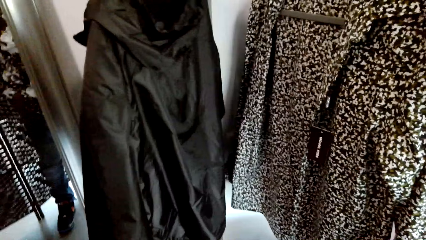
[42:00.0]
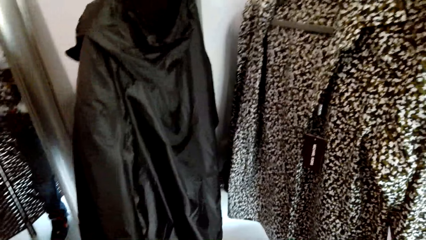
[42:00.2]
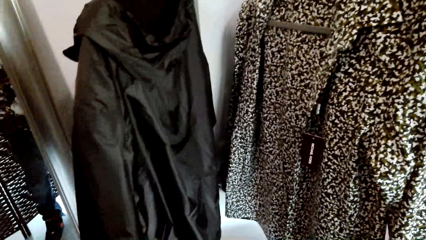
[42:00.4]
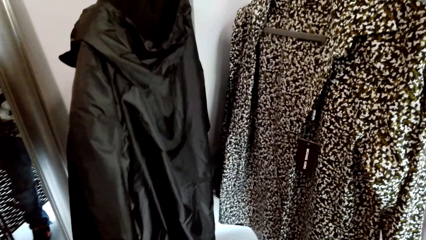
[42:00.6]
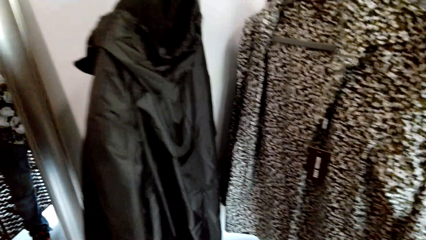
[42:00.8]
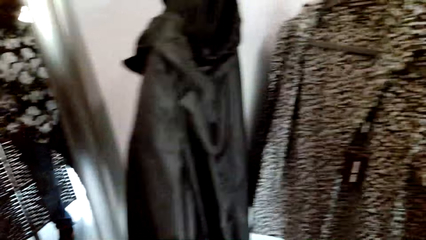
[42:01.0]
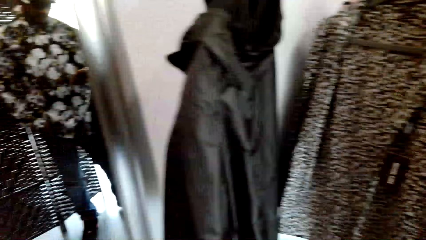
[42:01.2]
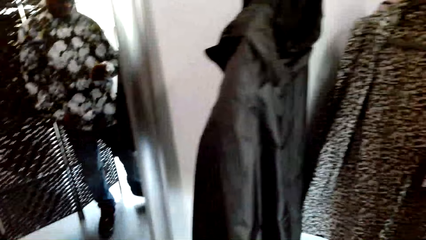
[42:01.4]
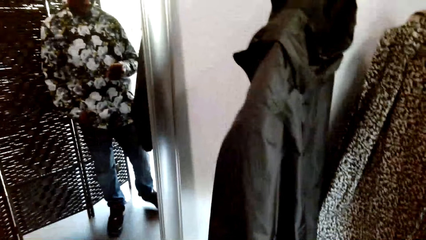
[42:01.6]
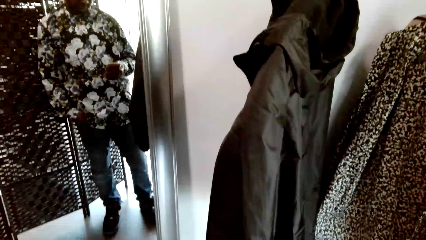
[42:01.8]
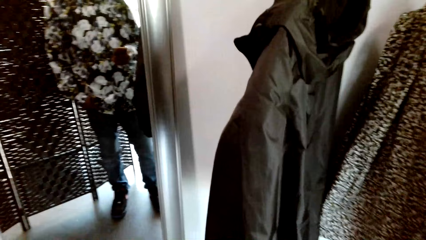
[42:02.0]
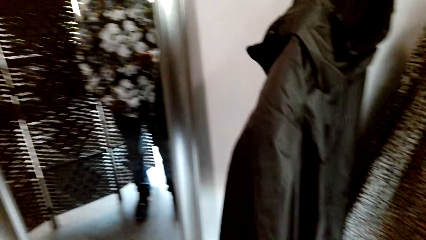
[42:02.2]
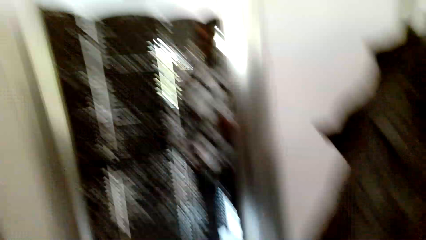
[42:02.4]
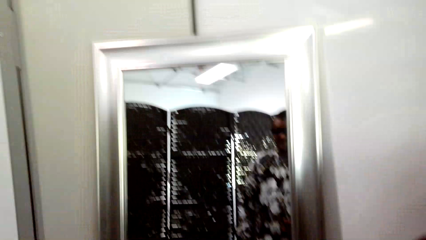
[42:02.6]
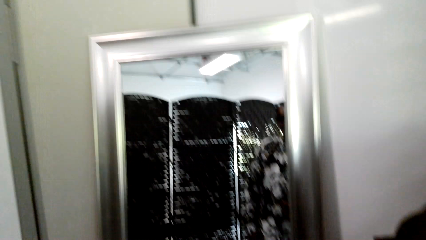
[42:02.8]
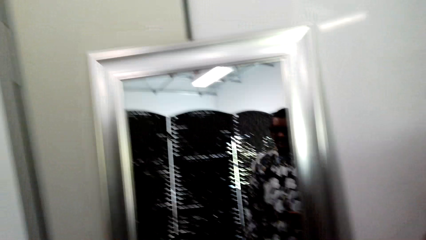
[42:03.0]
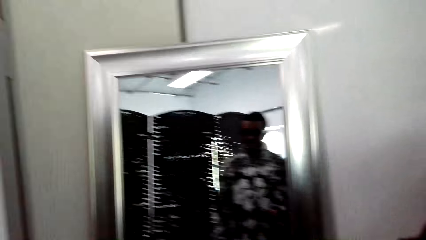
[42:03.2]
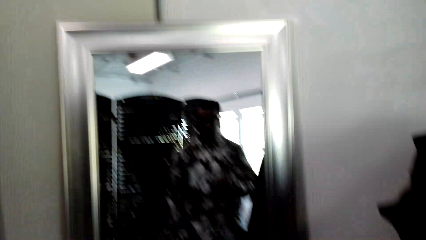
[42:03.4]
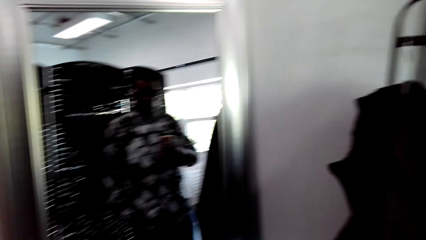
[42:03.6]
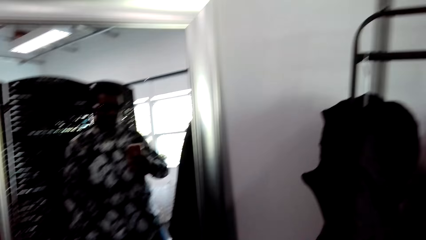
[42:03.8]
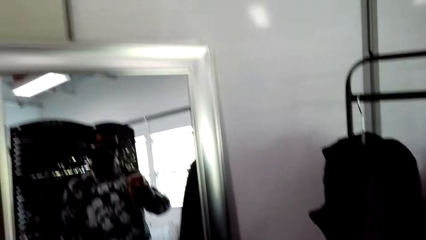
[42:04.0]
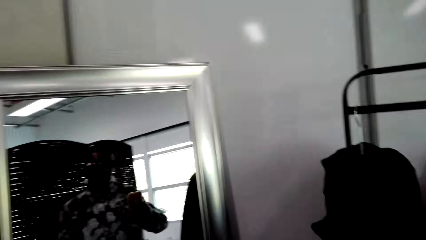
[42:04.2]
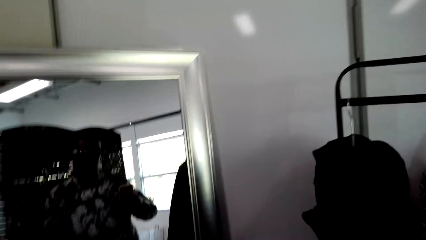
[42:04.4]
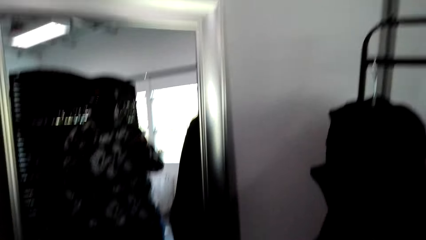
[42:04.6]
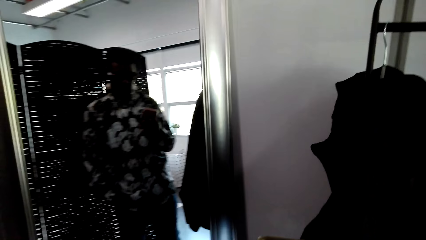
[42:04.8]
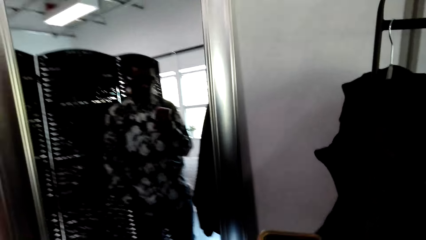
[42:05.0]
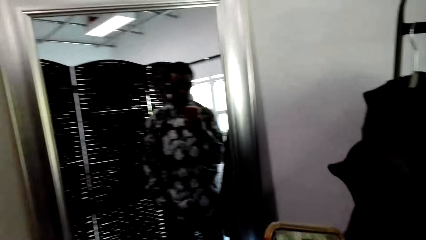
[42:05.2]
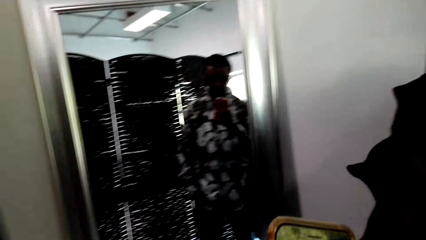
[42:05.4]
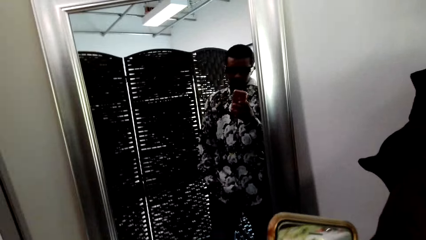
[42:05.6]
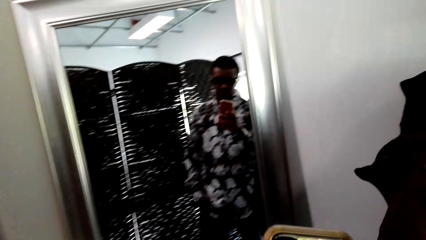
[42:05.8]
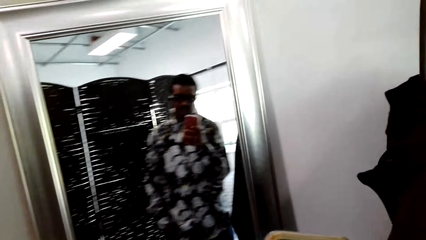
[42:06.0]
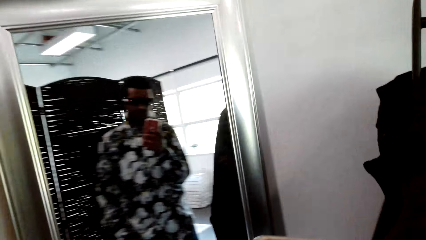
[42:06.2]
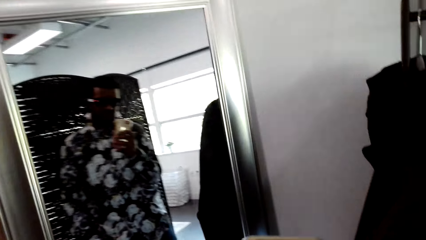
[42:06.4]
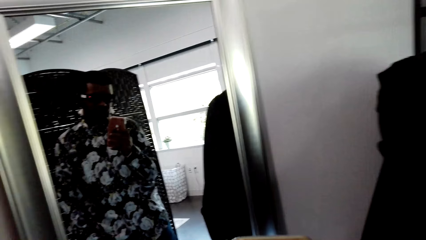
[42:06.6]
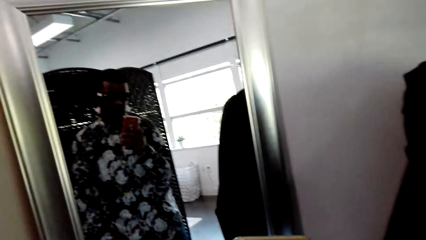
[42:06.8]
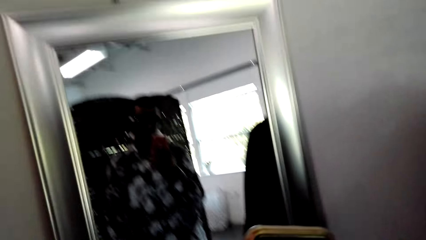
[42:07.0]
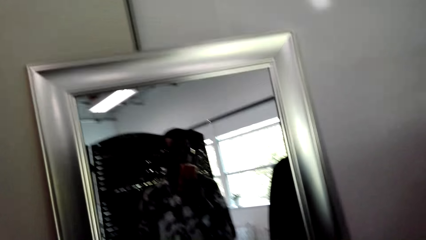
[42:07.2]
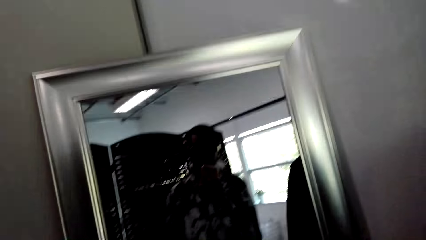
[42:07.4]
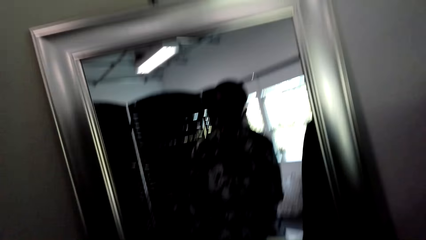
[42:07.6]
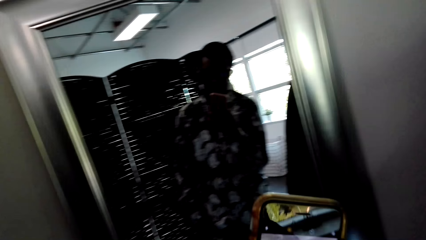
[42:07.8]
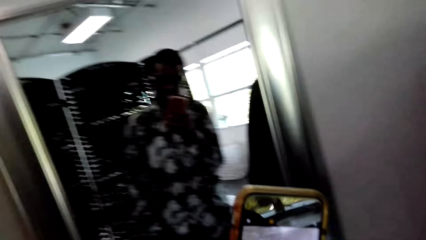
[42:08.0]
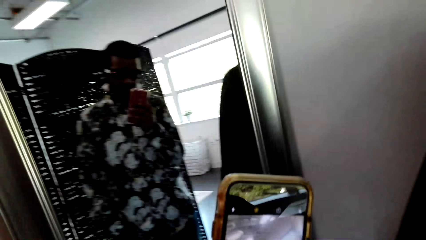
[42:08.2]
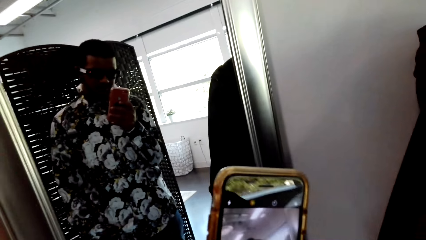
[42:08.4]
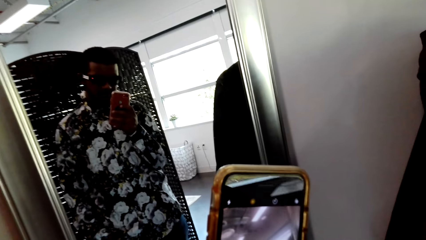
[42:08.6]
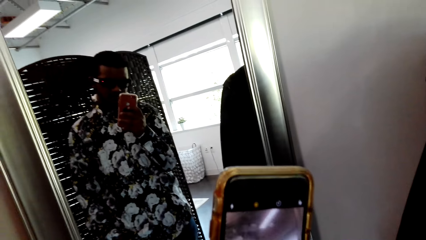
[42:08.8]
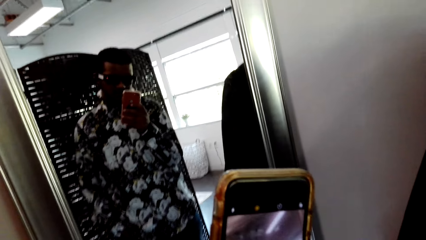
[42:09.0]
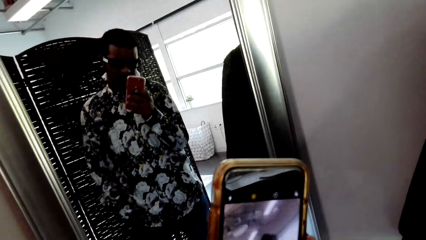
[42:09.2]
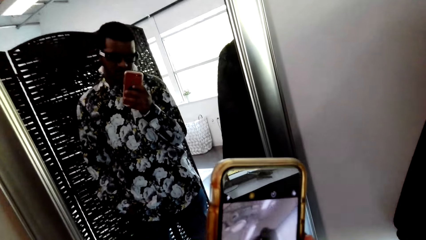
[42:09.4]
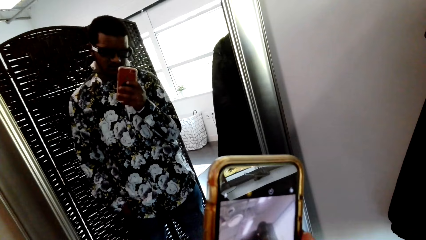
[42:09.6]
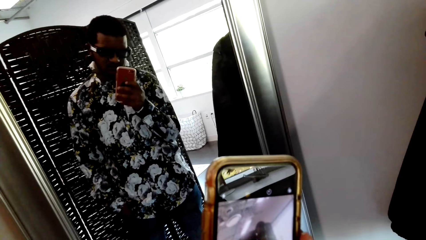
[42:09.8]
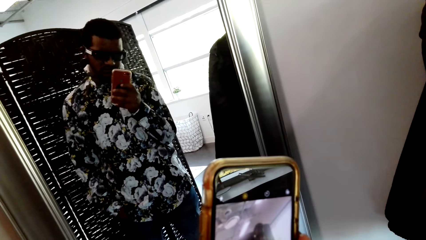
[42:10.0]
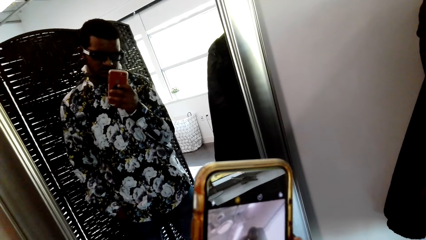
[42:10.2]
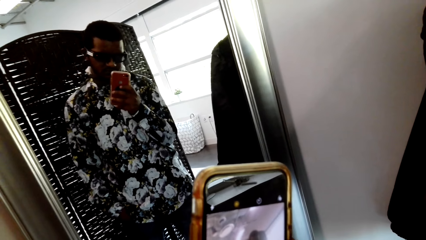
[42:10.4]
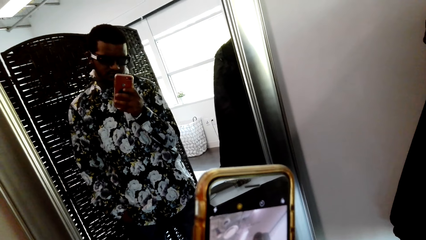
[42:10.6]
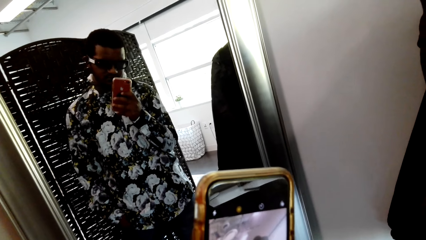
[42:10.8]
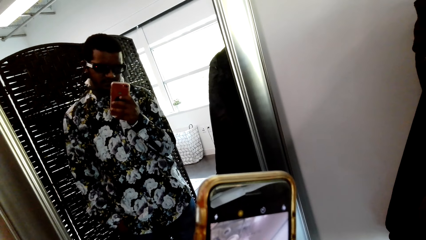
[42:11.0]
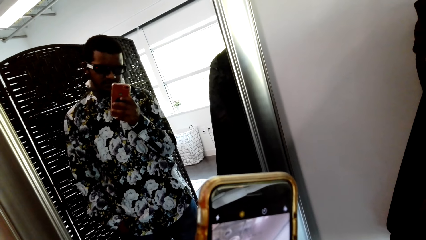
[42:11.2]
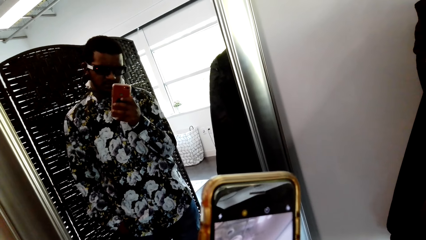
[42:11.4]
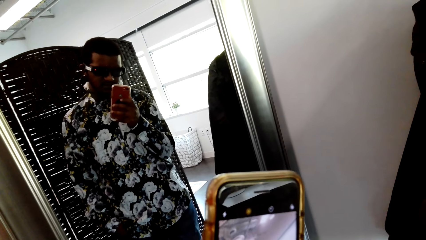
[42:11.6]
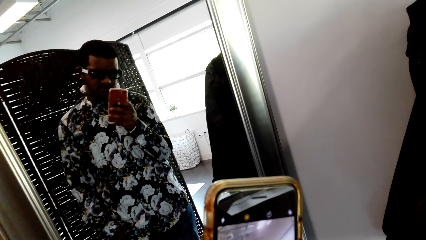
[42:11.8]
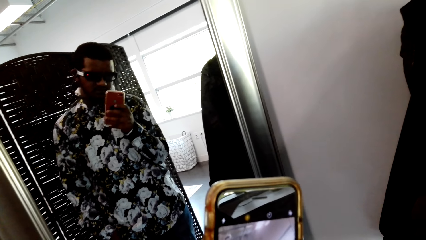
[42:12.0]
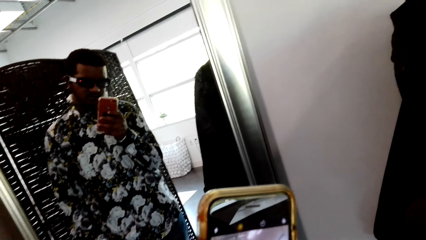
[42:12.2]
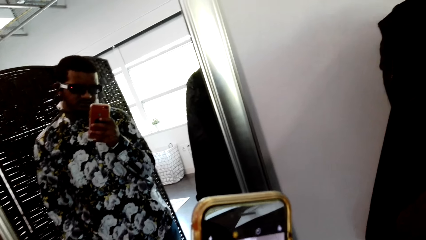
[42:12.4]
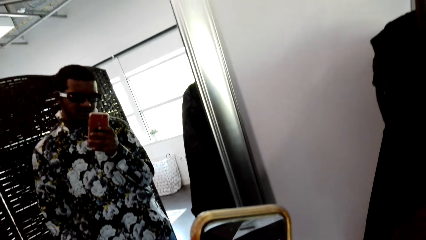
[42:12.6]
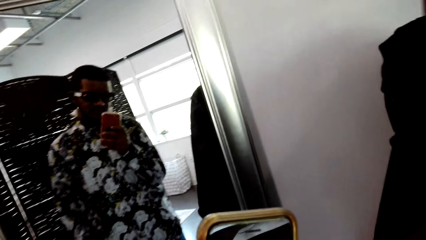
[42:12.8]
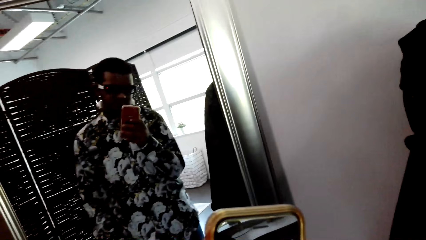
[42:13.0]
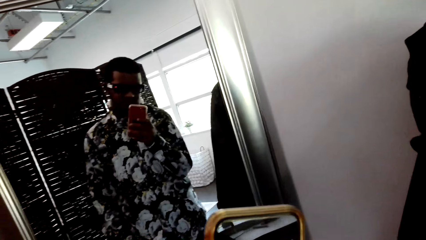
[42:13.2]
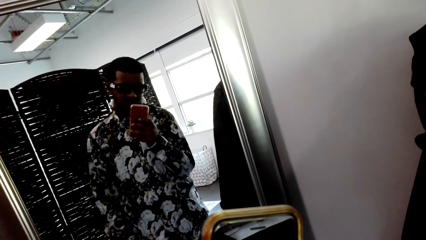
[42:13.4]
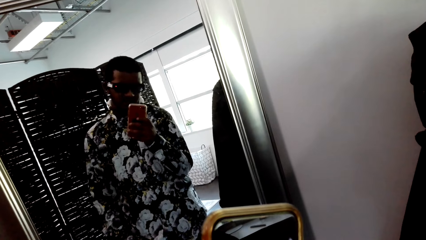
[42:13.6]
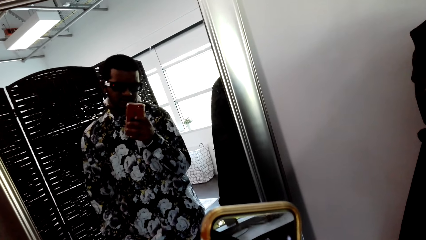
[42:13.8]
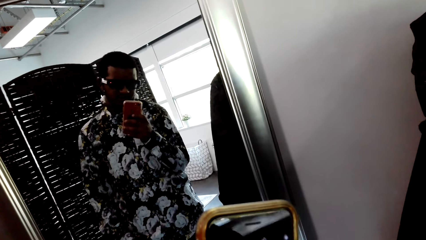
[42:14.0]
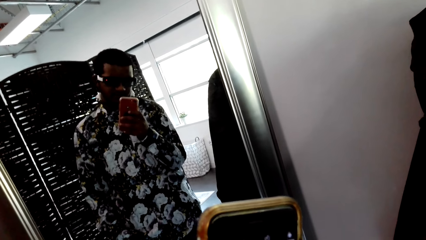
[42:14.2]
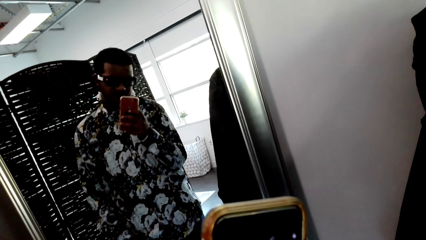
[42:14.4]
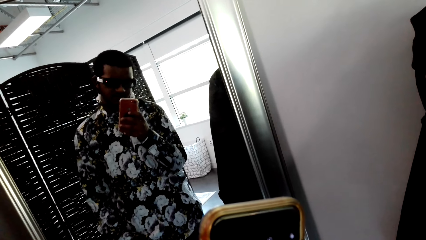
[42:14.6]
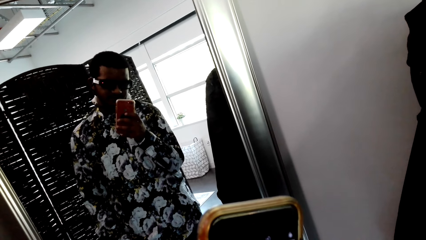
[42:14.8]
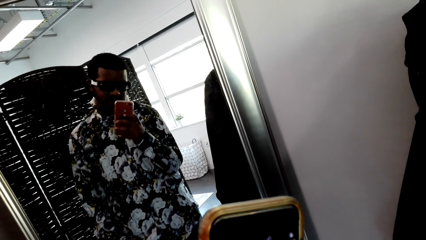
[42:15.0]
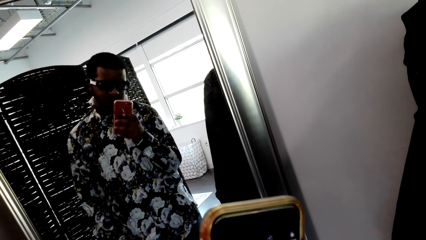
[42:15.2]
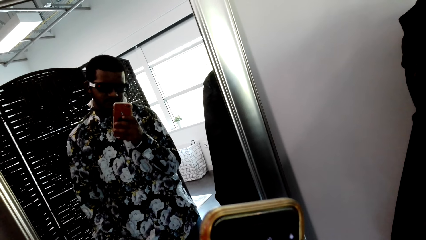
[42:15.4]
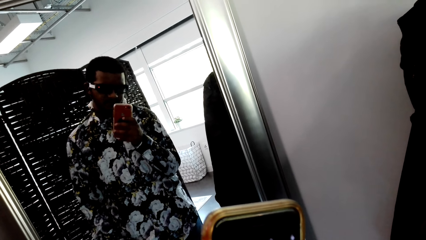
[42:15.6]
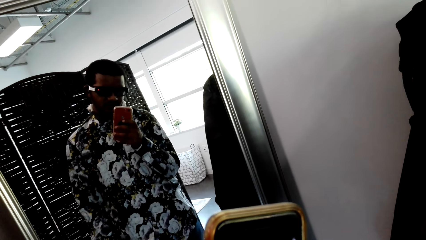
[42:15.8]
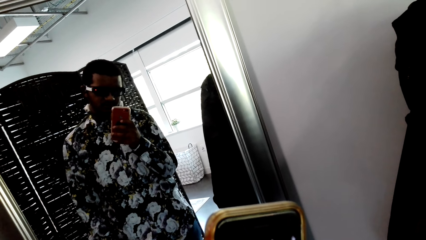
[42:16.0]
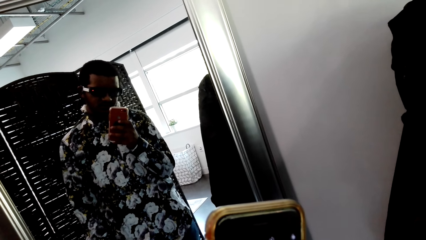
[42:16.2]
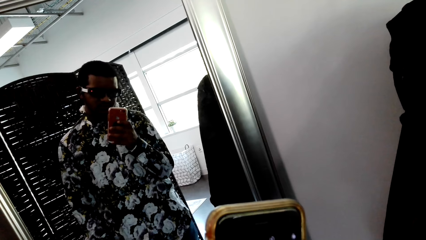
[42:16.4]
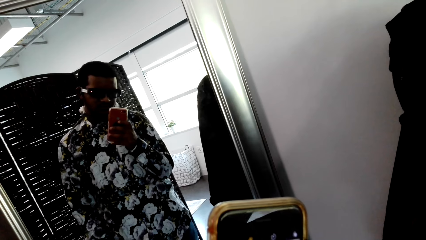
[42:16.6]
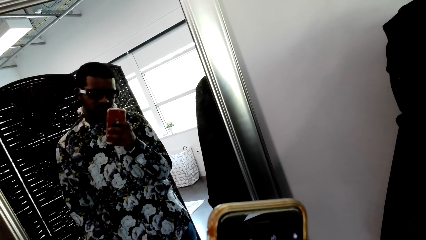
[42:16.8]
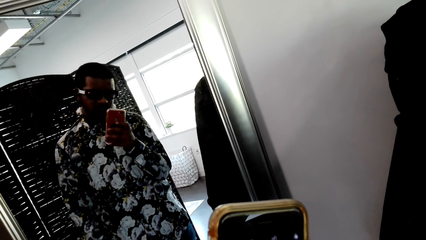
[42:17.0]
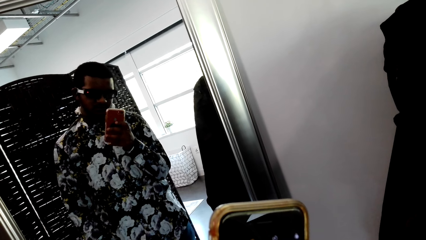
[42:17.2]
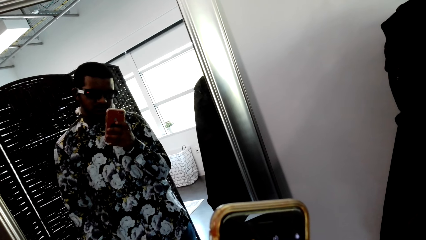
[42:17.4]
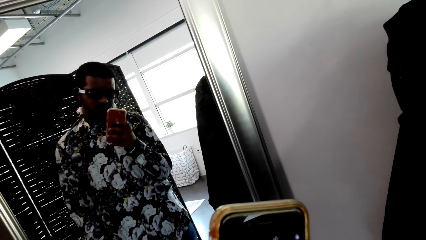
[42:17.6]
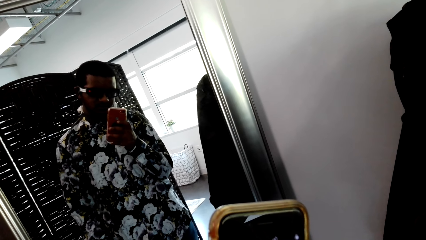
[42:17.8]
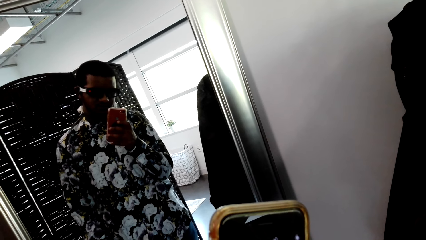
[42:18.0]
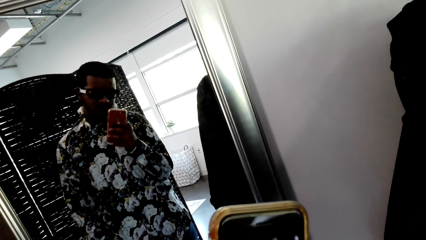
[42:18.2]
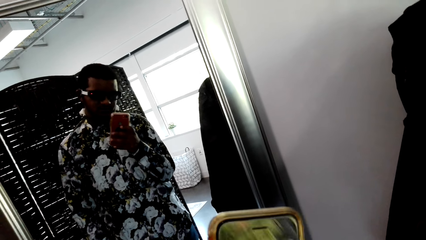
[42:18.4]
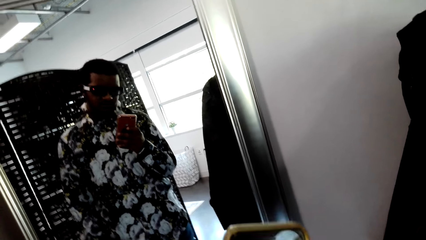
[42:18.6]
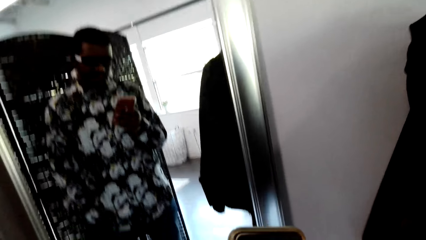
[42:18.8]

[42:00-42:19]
The camera wearer browses a mobile phone. They look in the mirror. They operate the phone.
